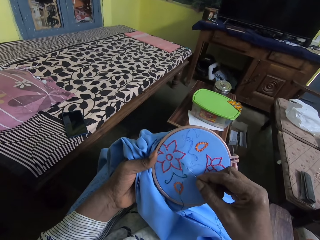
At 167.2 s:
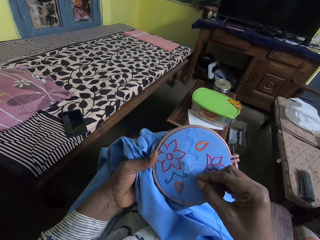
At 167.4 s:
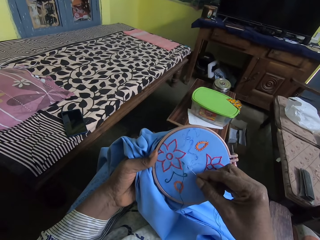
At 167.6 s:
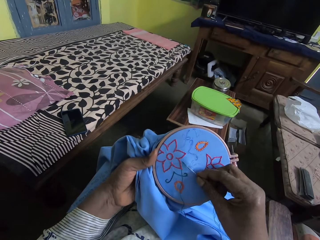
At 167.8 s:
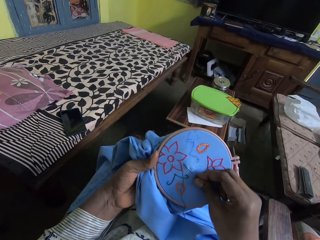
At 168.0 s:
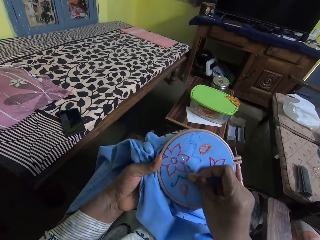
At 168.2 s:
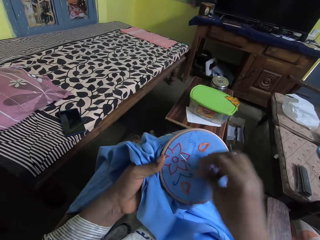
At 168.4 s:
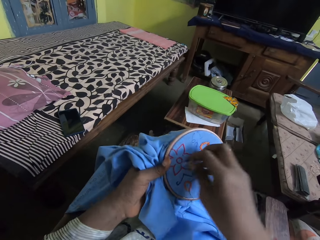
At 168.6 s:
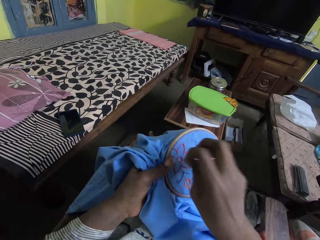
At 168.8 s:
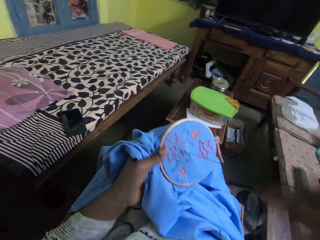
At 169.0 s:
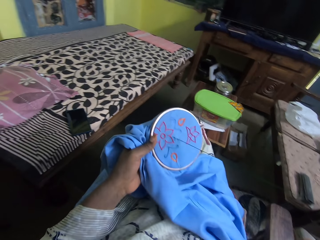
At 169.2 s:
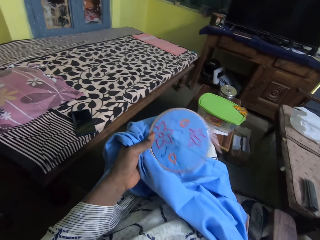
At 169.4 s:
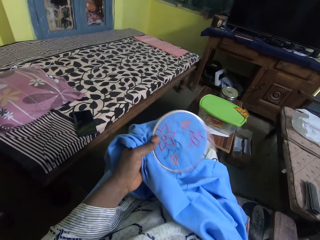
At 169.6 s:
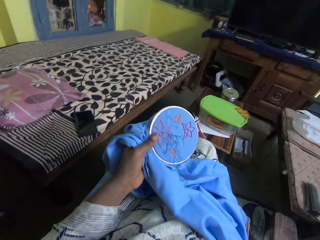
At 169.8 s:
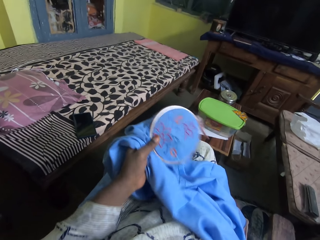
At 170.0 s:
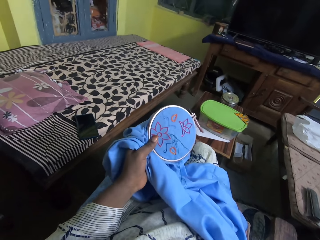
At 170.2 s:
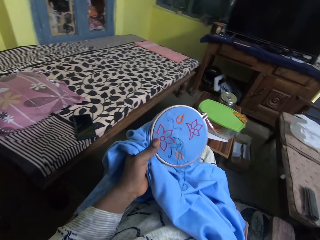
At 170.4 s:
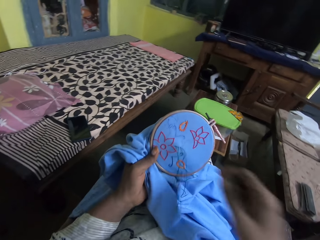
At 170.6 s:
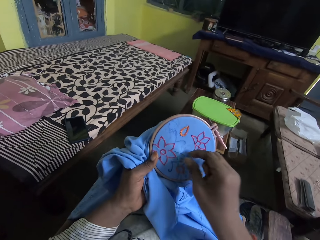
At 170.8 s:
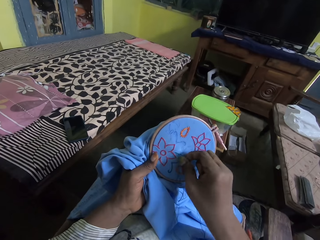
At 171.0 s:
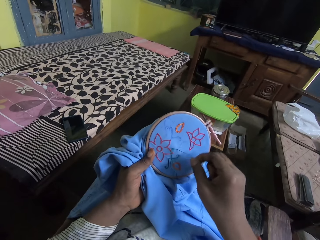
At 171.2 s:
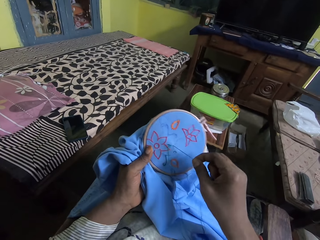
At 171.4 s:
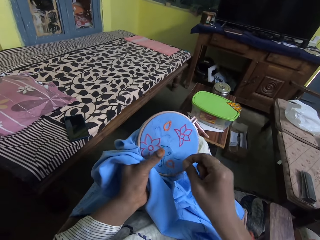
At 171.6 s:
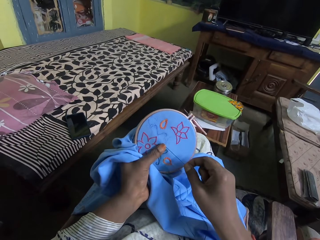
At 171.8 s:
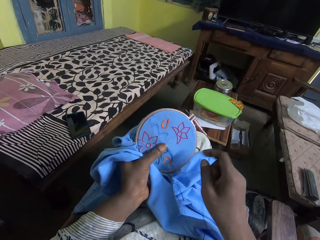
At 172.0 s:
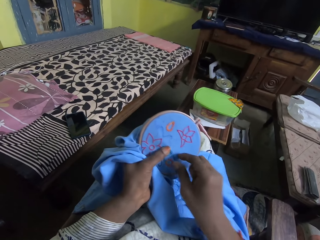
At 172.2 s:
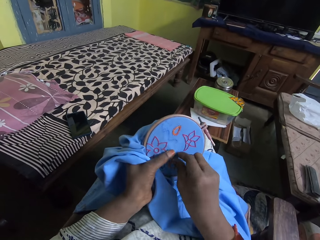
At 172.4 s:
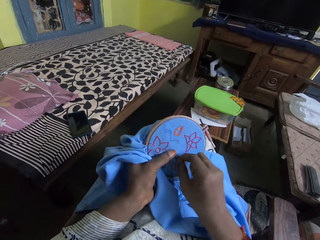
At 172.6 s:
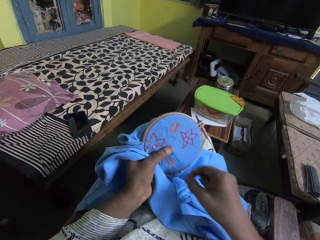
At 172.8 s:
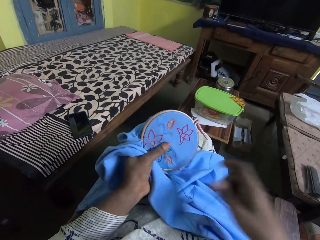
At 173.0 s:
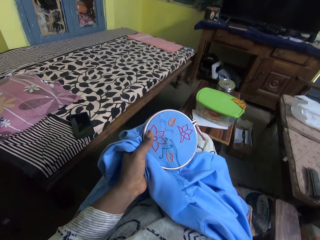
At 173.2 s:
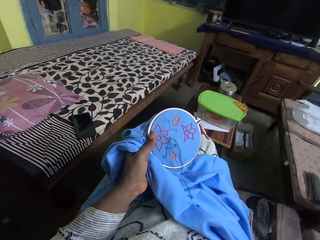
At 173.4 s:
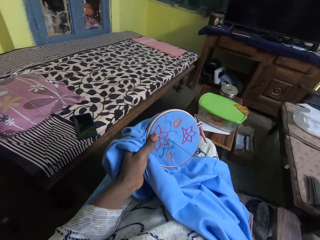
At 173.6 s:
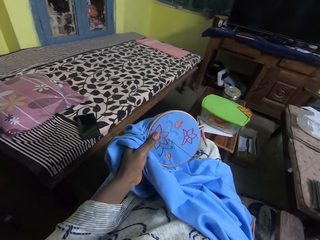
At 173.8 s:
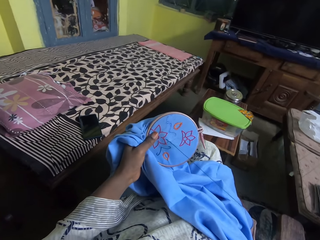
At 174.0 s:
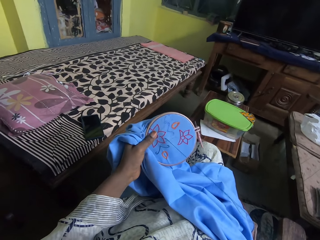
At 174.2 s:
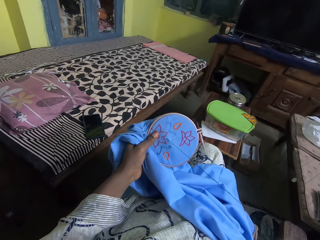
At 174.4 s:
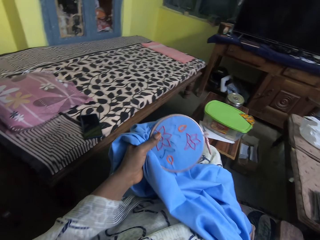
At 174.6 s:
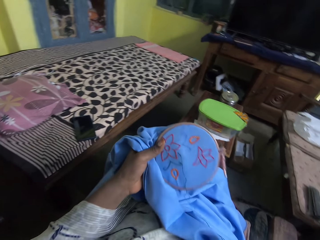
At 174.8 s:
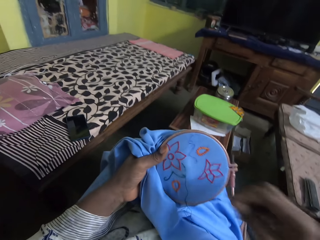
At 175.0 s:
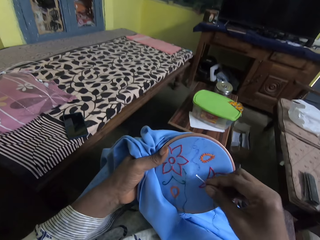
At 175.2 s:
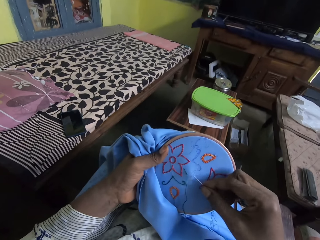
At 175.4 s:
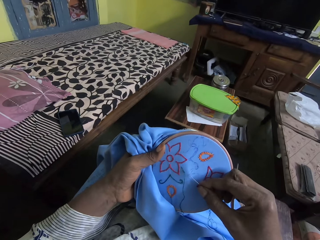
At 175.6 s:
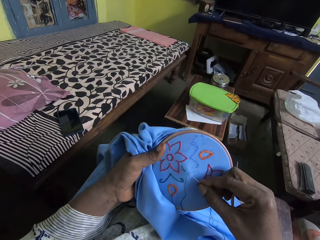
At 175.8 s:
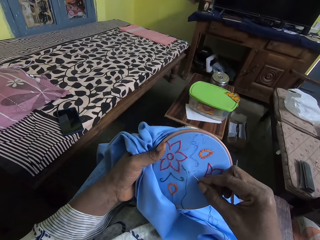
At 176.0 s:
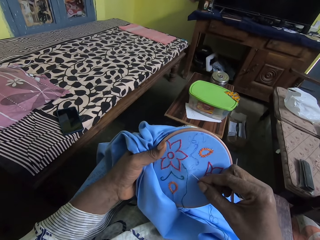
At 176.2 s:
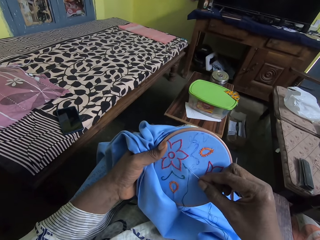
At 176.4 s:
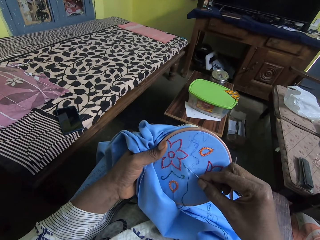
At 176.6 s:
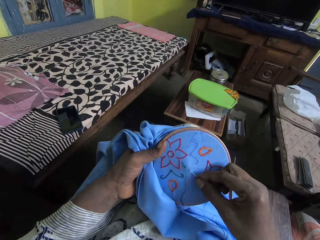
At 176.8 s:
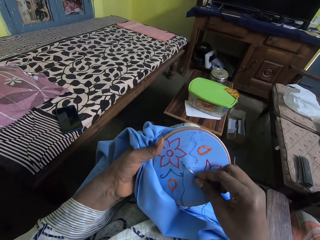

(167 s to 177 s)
The camera wearer sews. They pull the thread. They pull it again. They hold the thread.

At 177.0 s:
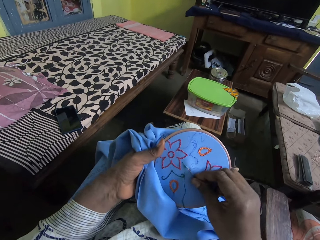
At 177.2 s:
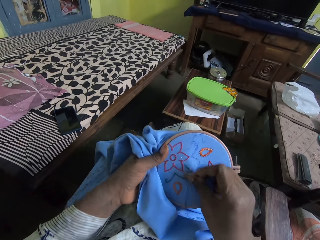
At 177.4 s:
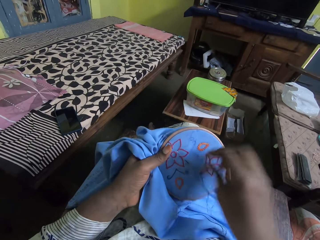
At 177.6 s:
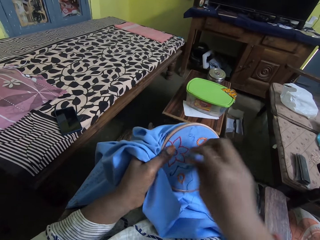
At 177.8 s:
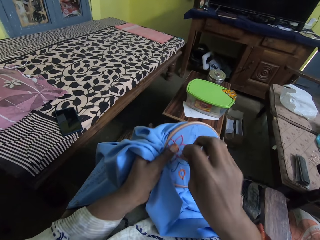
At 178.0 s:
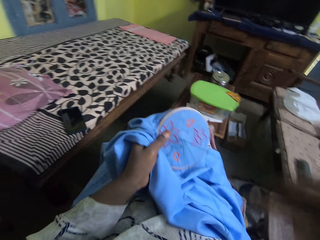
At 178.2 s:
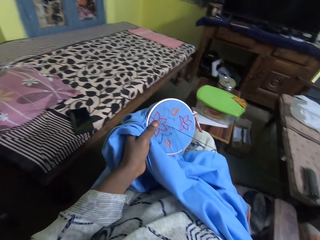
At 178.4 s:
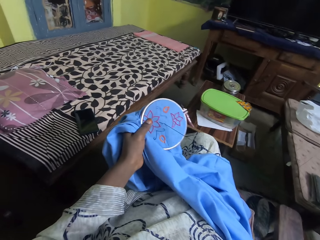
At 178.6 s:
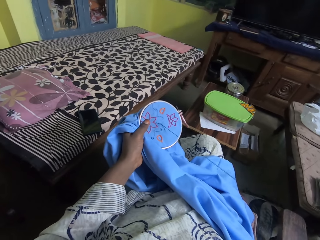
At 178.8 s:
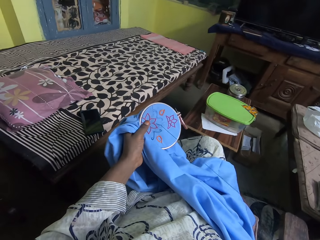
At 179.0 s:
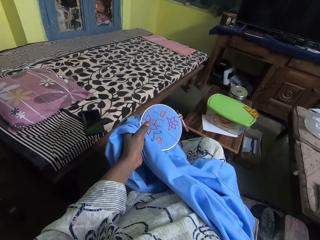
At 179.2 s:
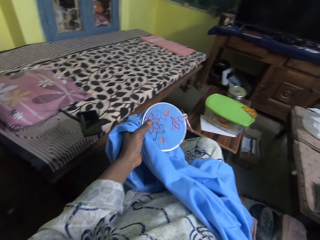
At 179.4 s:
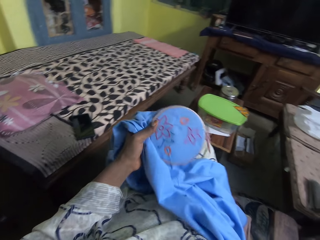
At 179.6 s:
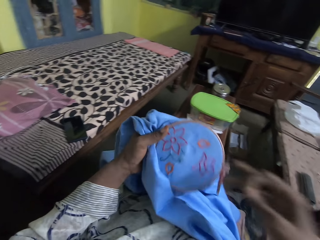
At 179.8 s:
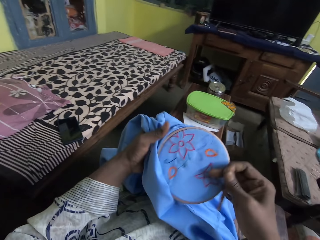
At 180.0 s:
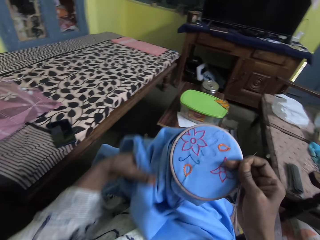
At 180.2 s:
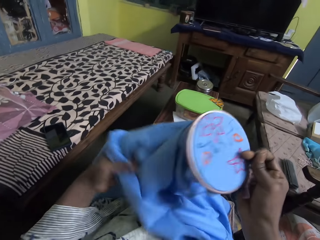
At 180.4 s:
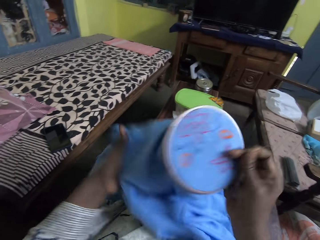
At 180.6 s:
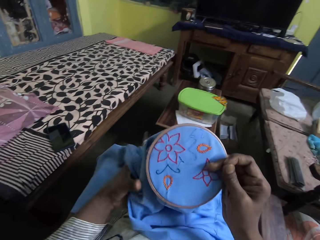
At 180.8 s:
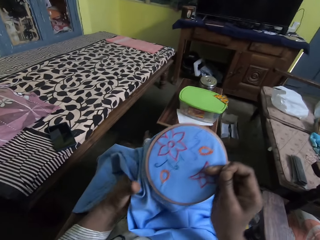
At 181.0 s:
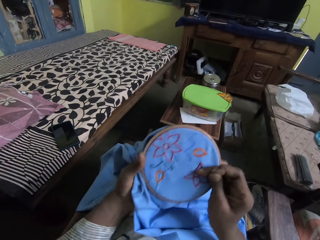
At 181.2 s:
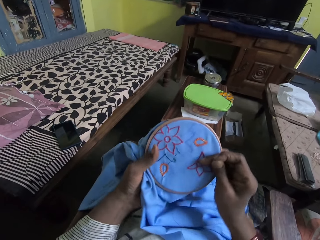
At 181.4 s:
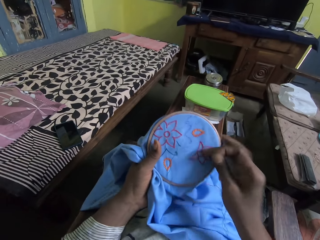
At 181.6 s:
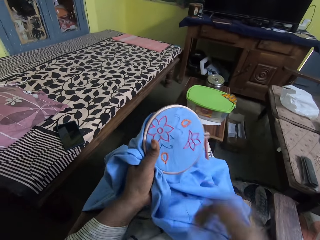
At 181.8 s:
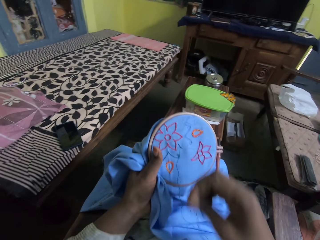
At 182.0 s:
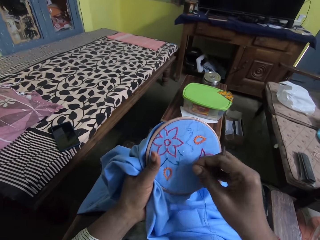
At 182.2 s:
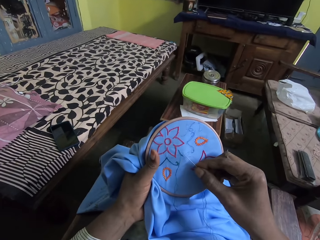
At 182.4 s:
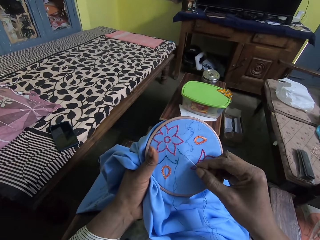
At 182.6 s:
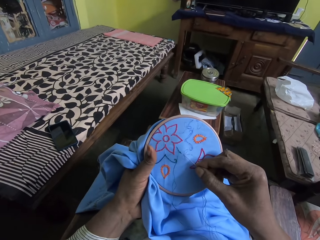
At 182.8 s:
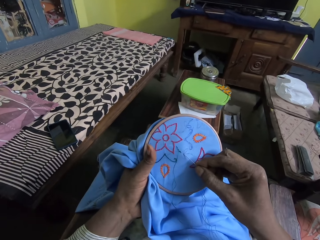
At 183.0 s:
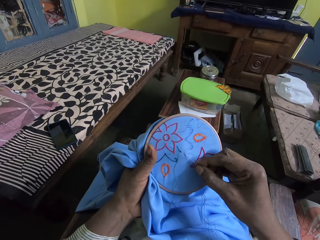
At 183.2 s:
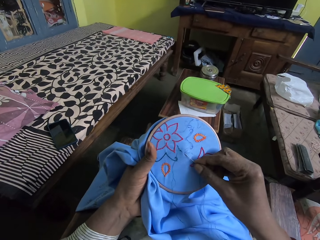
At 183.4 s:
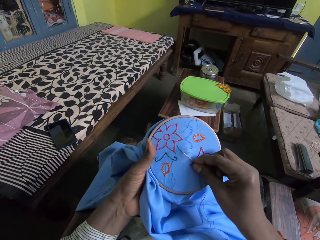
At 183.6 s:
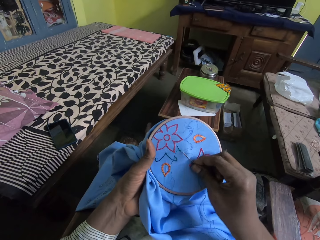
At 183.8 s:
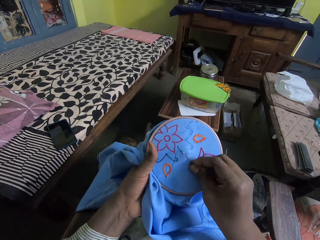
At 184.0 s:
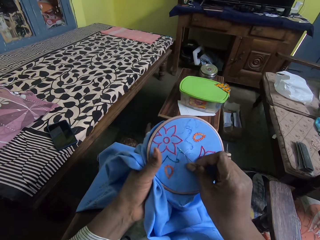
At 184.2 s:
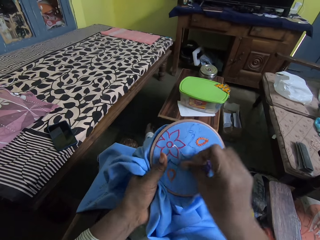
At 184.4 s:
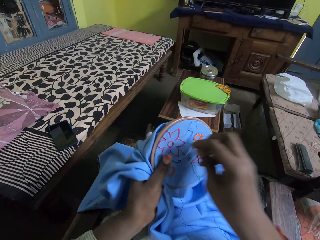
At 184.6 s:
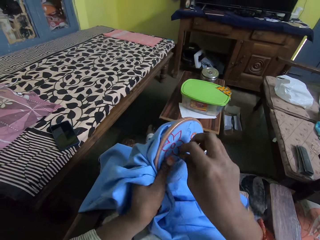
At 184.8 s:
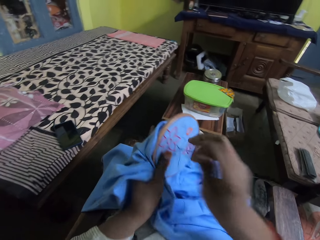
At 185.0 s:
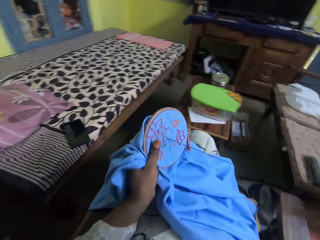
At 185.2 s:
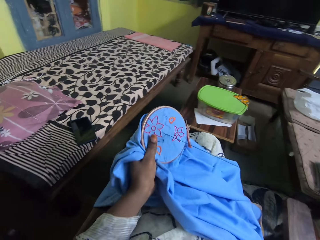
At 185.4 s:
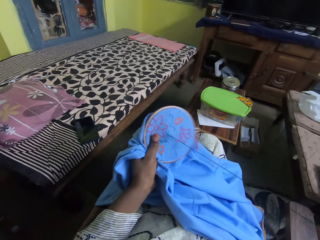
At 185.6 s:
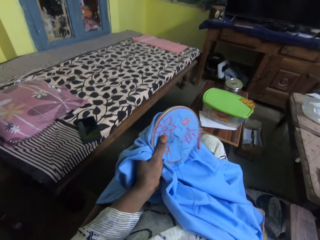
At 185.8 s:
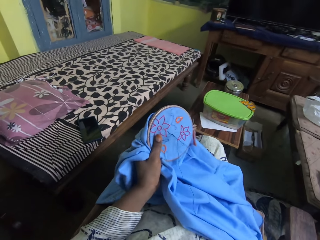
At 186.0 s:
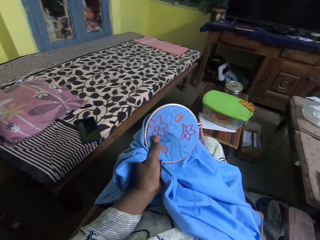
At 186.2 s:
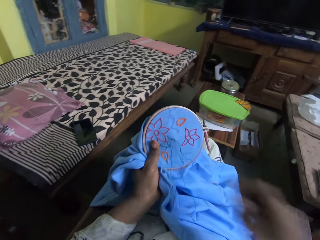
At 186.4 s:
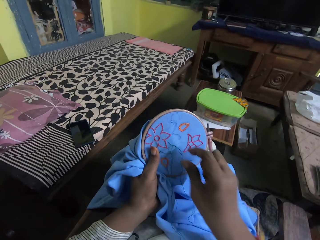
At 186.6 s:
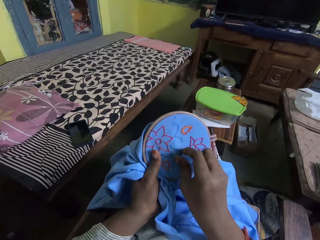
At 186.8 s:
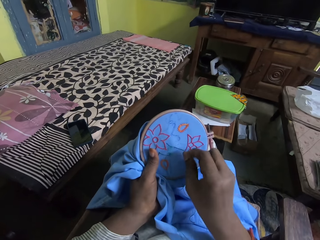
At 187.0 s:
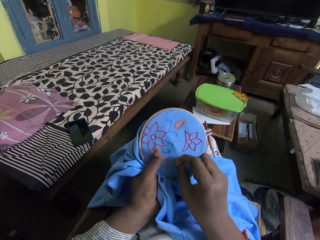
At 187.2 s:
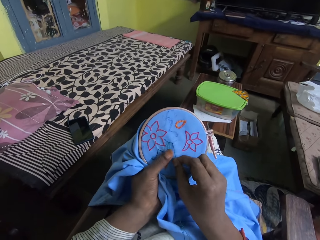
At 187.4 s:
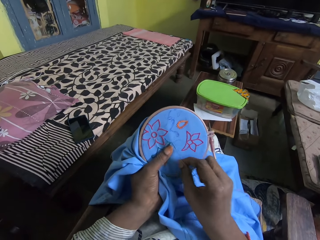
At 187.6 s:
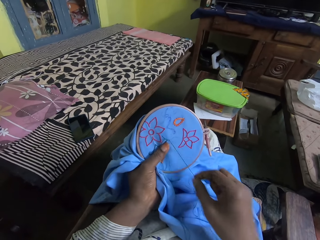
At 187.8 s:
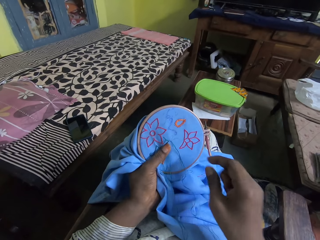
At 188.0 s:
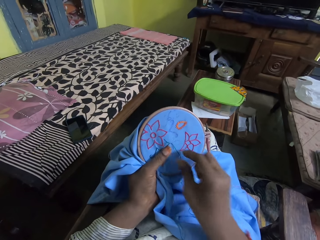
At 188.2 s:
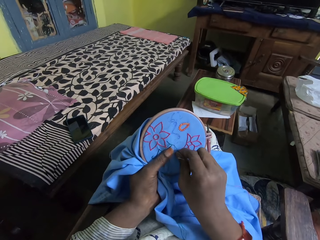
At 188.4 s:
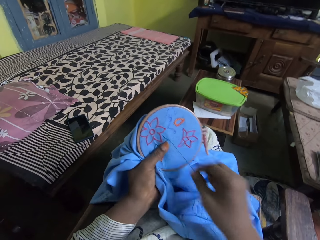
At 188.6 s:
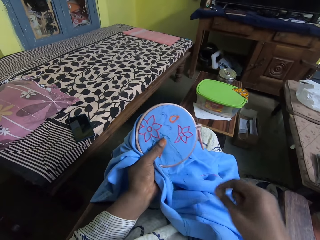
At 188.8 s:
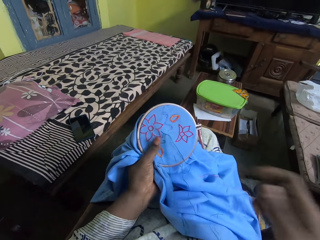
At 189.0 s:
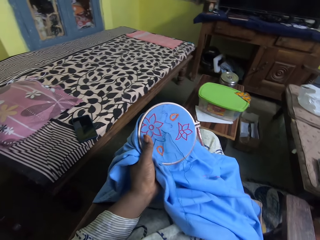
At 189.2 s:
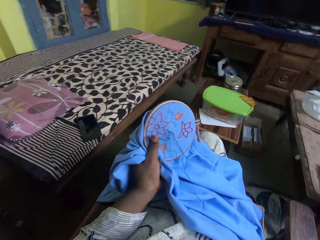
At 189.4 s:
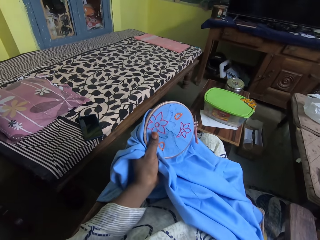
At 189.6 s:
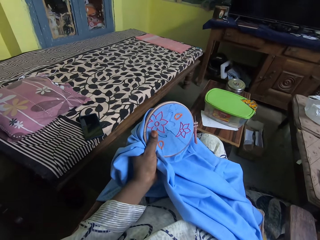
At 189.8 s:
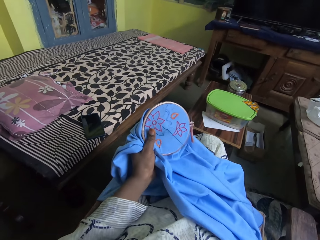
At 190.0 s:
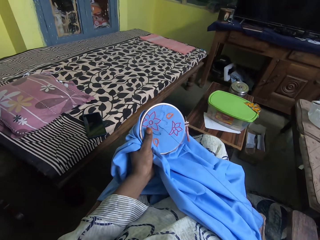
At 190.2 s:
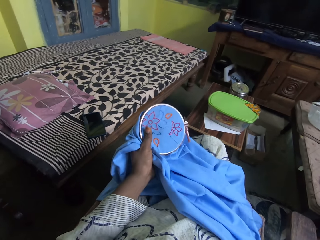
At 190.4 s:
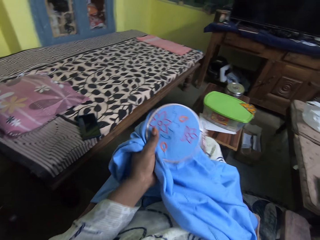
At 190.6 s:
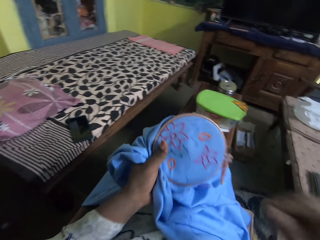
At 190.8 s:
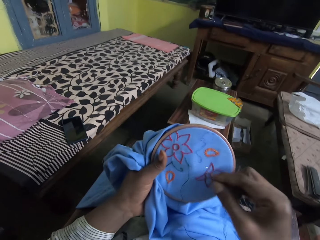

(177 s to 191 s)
The camera wearer sews. They pull the thread. They pull it again. They turn the embroidery ring. They hold the material with the right hand. They hold the material with the left hand. They embroider the cloth. They pull the thread. They pull it again.
